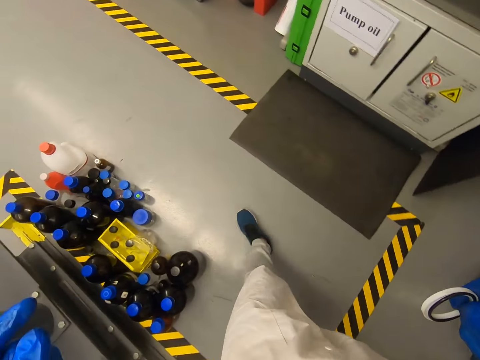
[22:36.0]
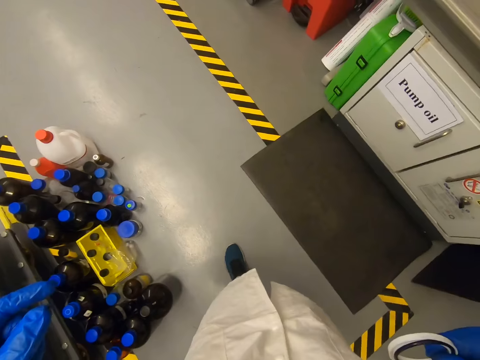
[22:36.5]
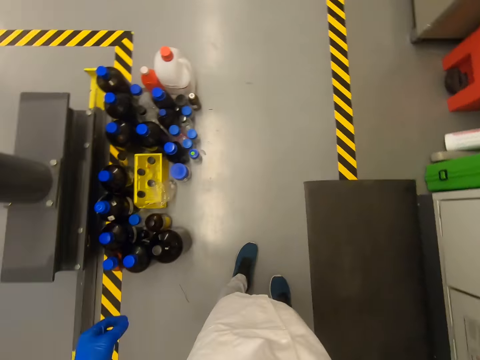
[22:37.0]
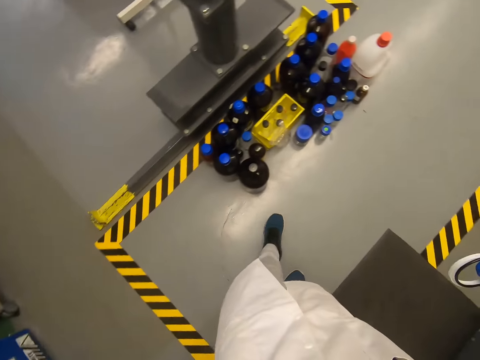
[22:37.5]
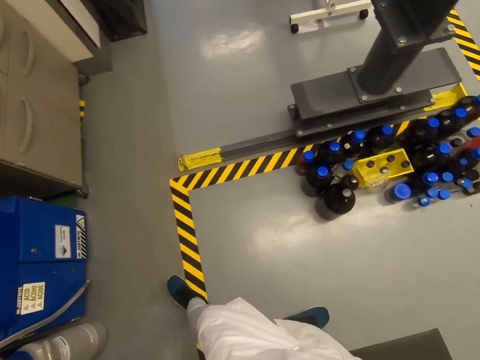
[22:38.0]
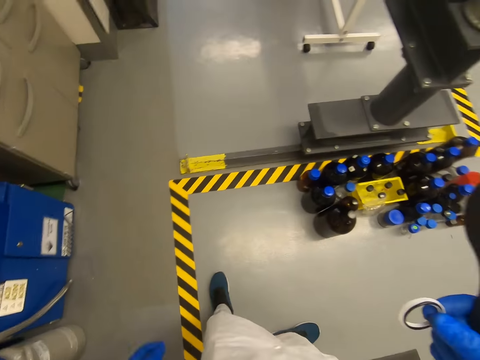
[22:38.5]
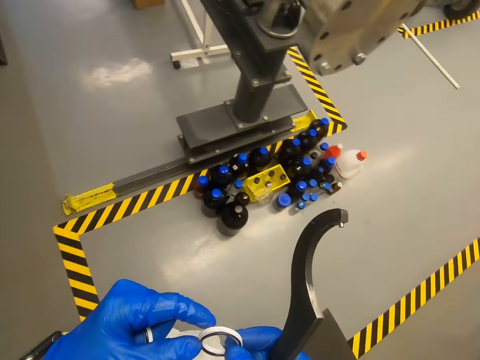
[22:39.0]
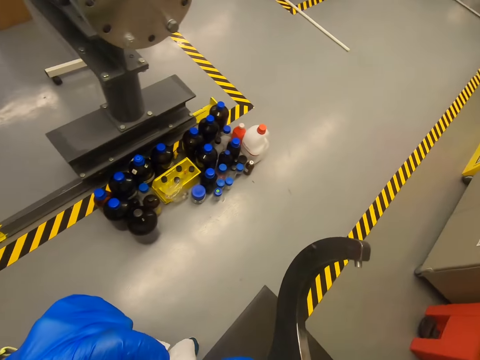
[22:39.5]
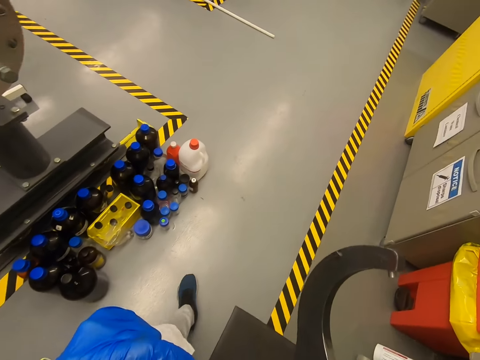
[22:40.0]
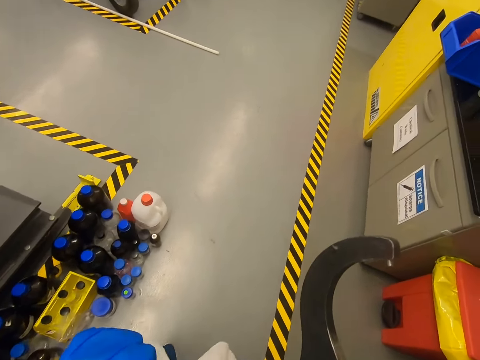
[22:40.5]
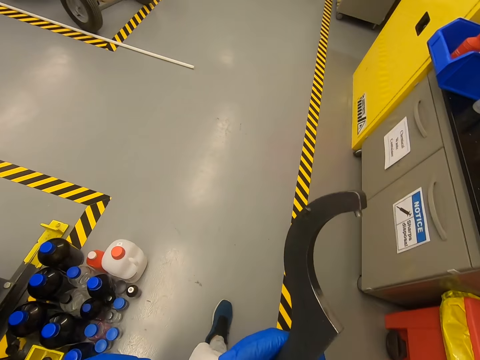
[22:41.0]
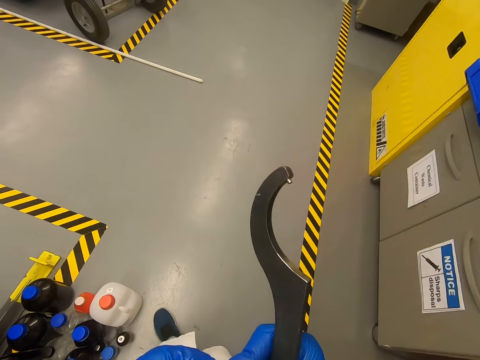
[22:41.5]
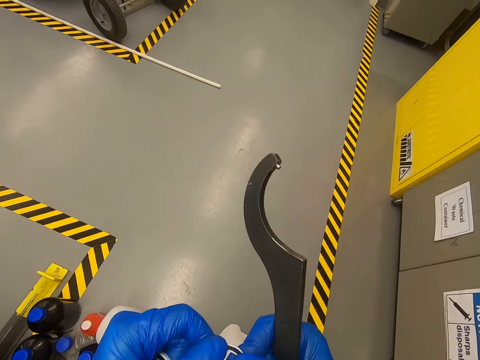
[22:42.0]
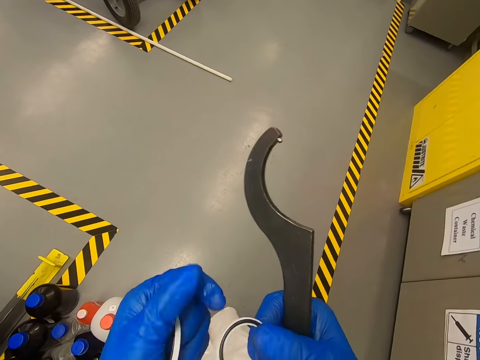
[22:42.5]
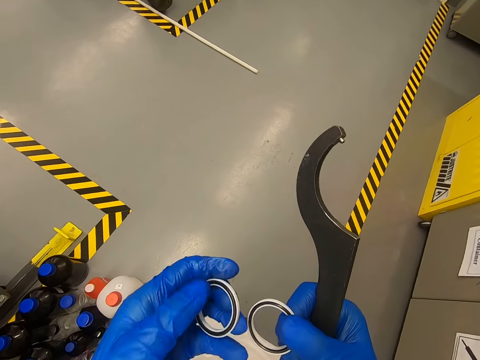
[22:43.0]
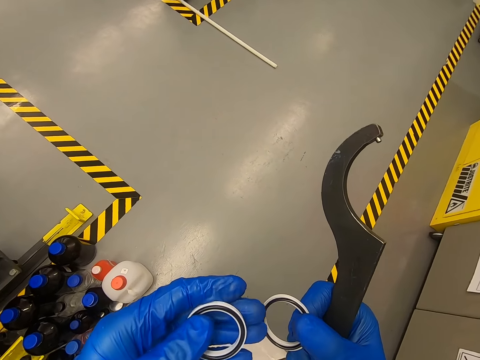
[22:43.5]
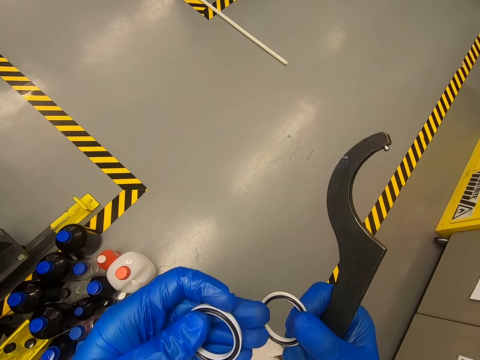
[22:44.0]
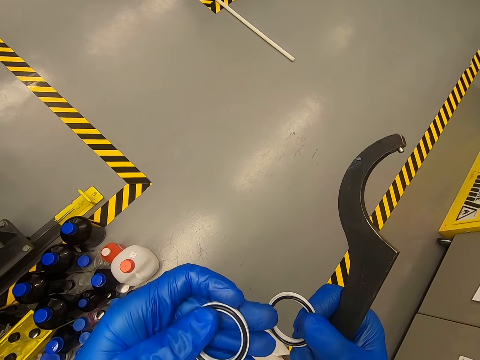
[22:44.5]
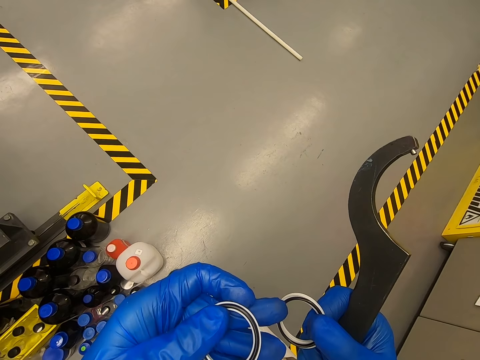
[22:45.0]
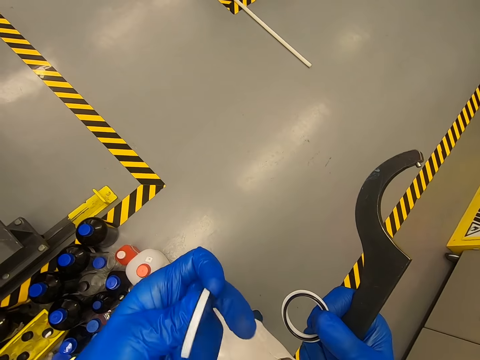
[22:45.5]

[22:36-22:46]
The camera wearer turns around. They touch something. They walk around. They look at something.

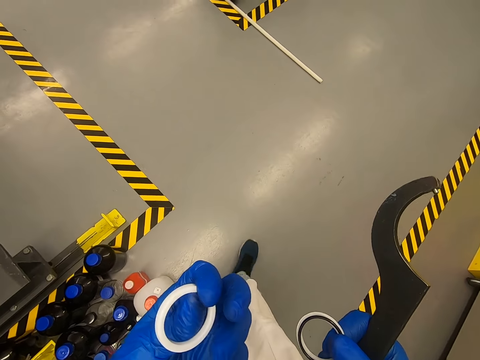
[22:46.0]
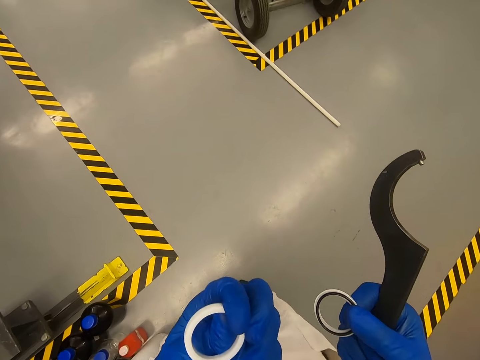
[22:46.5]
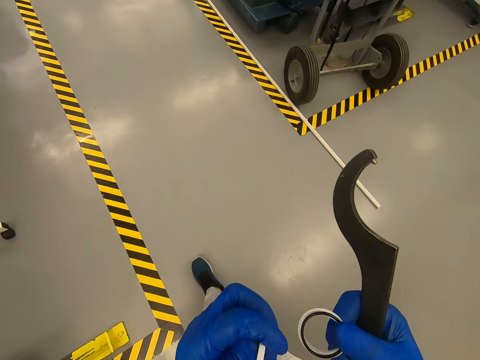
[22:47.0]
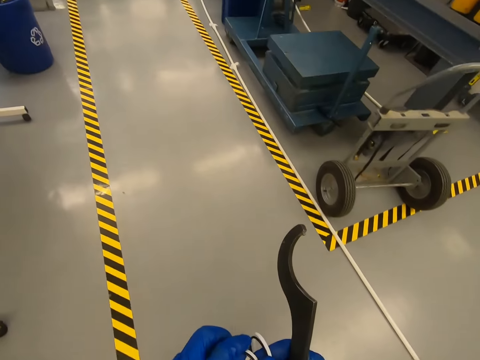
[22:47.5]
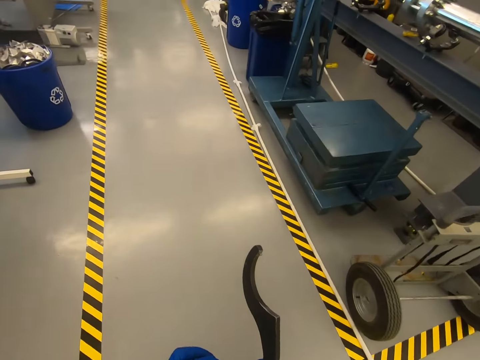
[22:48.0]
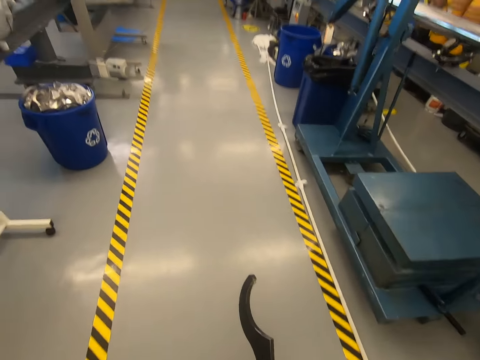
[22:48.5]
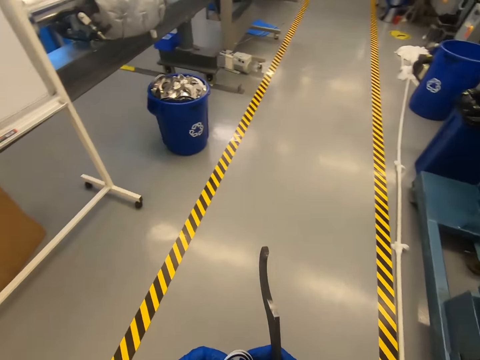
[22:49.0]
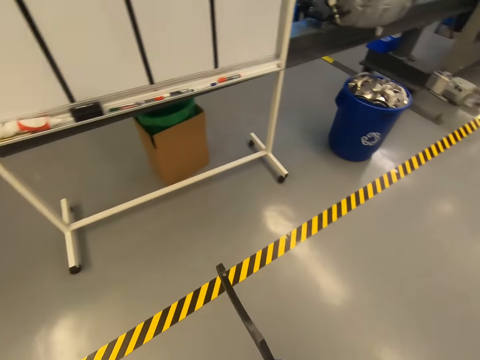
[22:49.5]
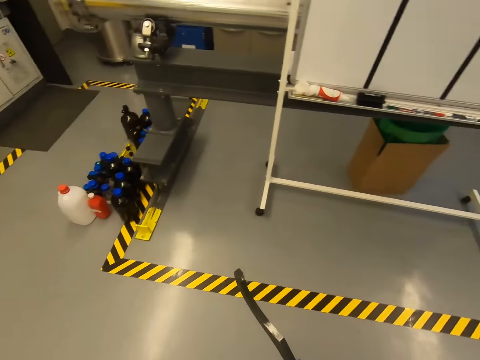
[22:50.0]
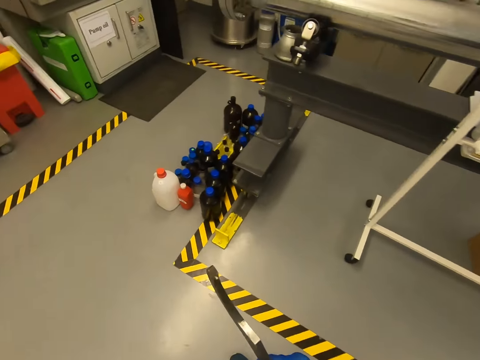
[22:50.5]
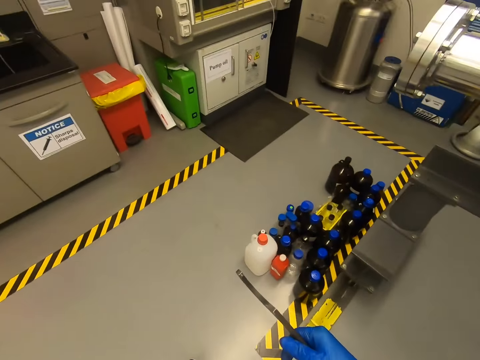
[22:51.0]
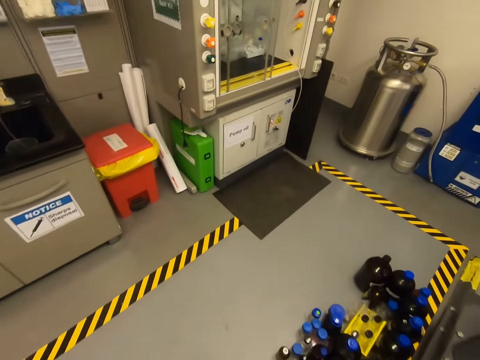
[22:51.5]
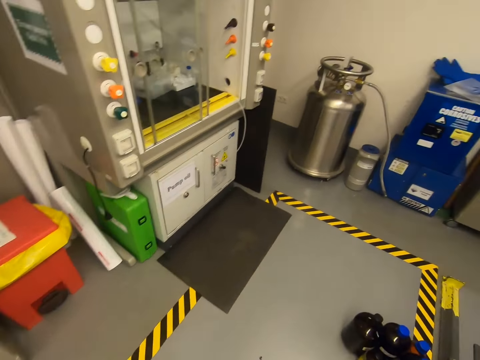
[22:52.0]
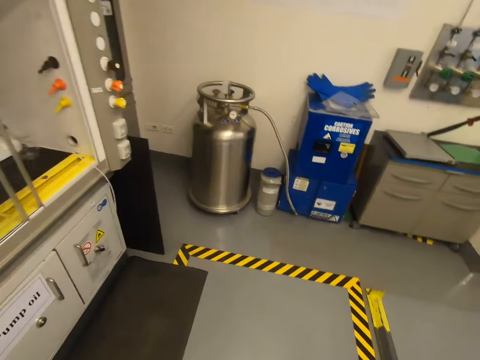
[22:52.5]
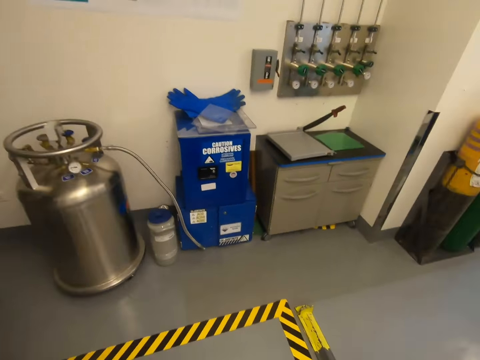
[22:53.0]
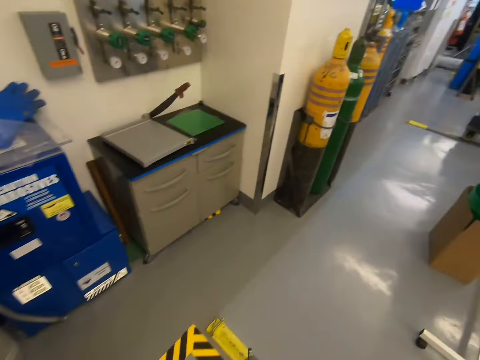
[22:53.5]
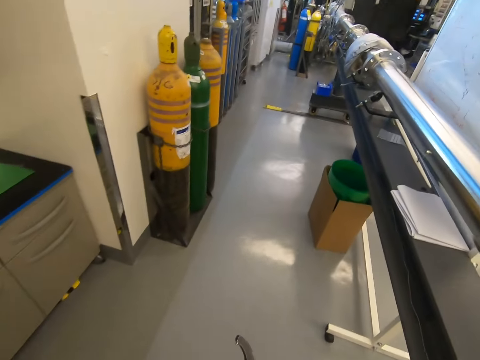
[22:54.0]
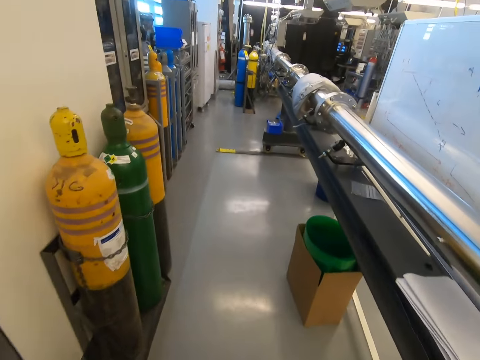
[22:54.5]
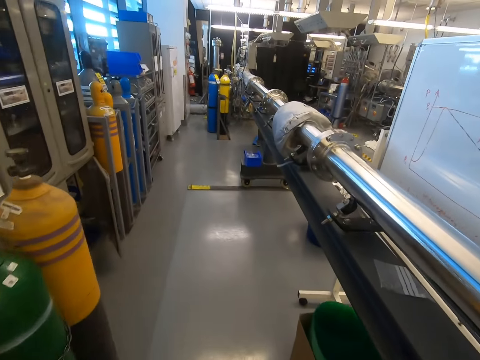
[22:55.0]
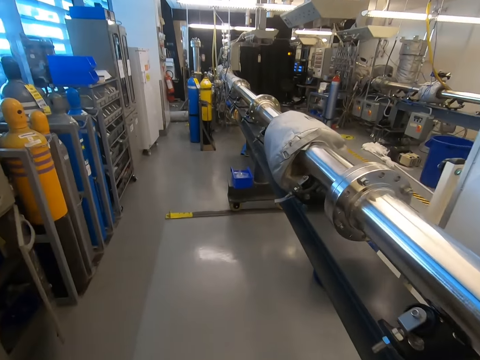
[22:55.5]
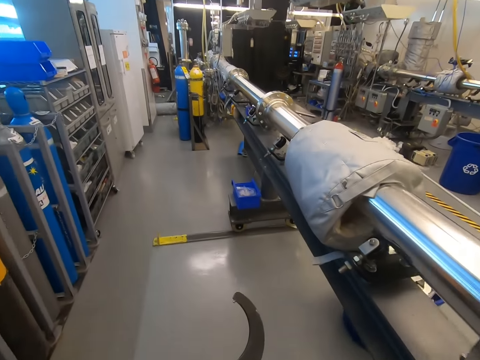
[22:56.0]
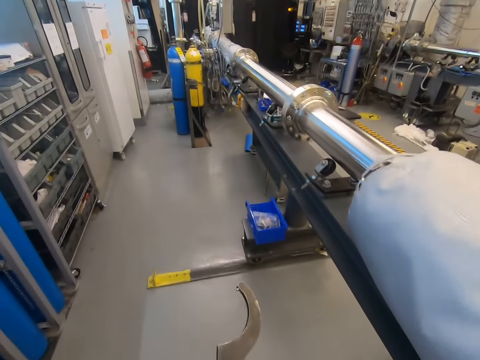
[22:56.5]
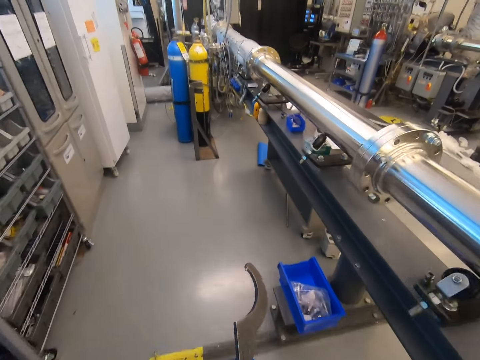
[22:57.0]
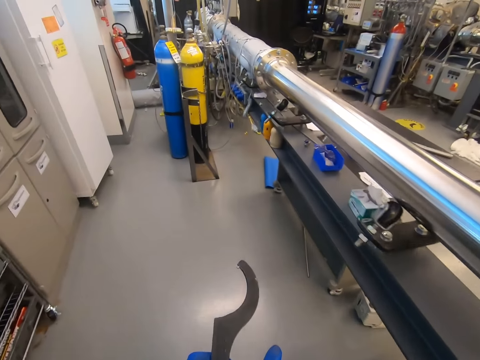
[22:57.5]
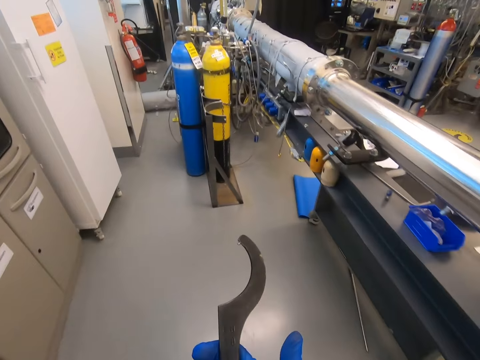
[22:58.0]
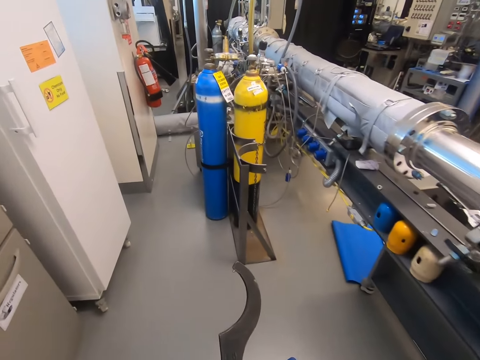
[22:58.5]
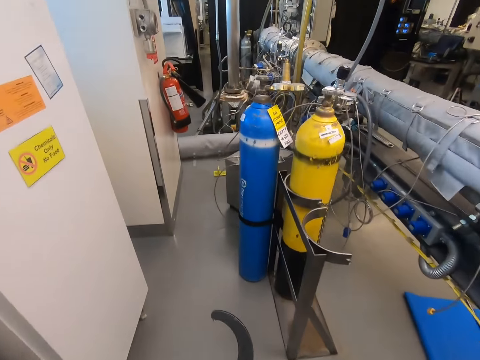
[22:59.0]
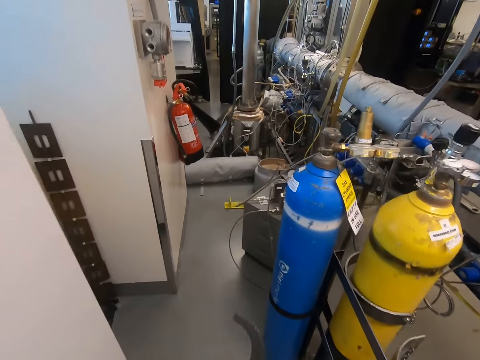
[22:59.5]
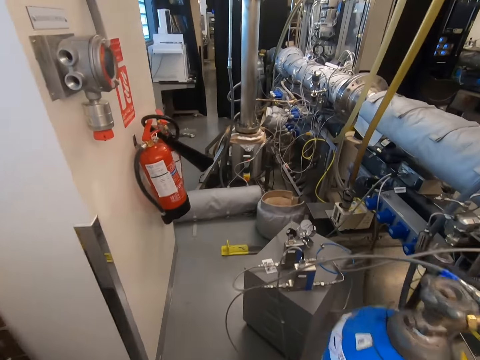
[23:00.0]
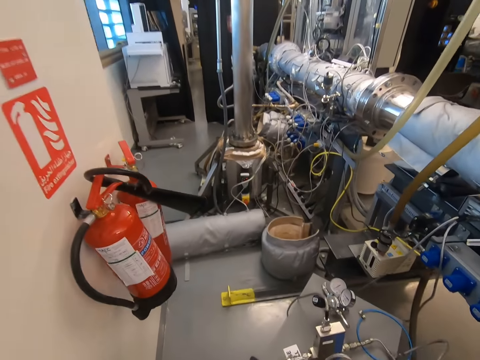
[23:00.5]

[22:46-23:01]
The camera wearer walks in the warehouse. They walk. They walk holding the metal.

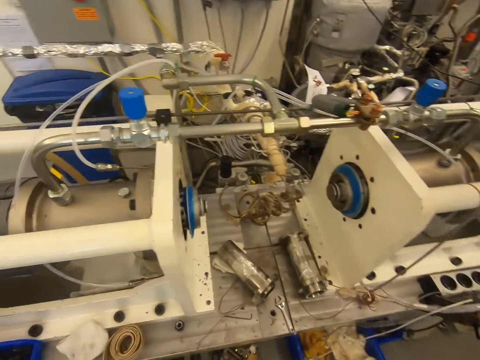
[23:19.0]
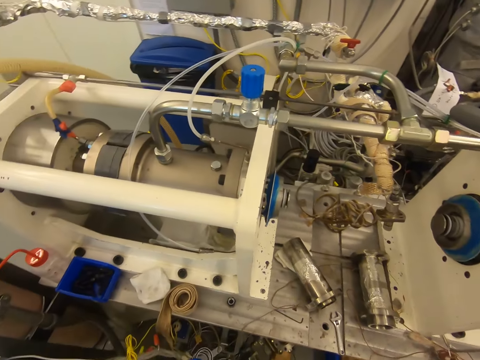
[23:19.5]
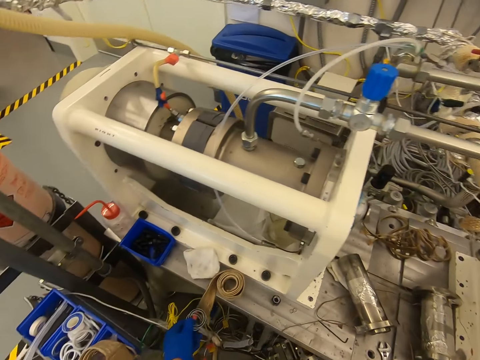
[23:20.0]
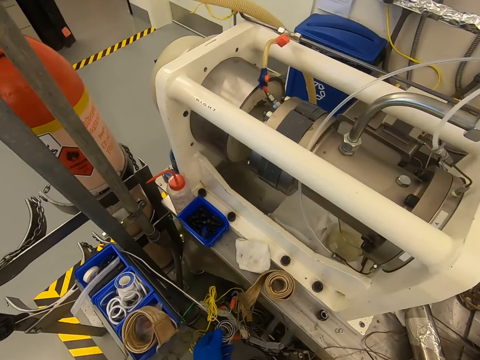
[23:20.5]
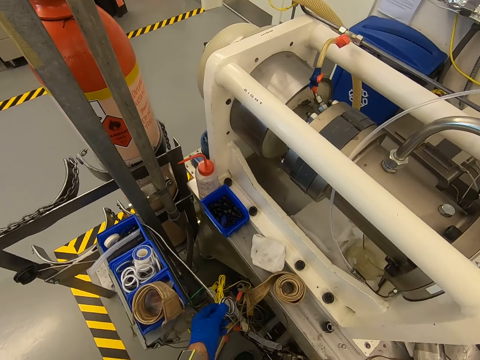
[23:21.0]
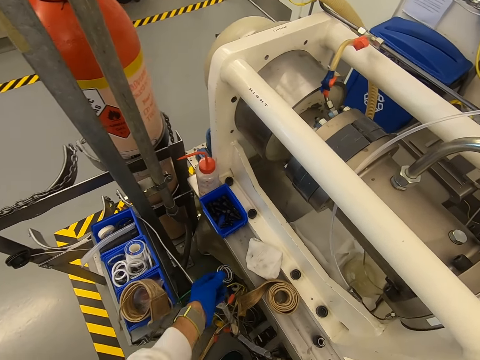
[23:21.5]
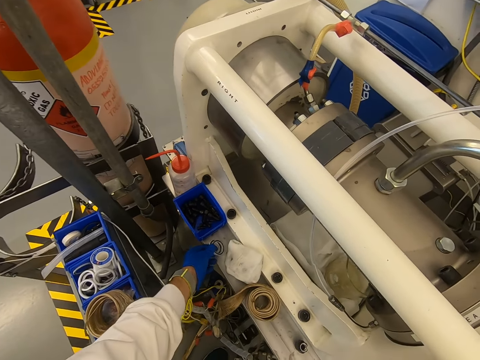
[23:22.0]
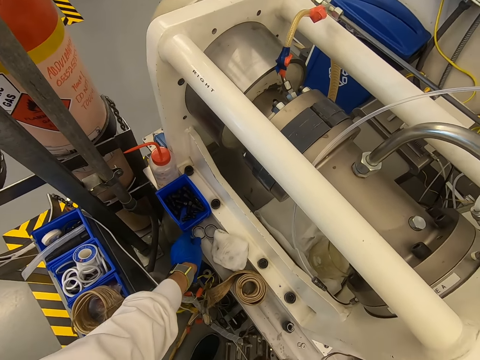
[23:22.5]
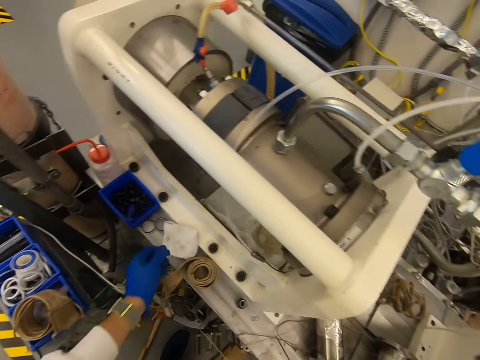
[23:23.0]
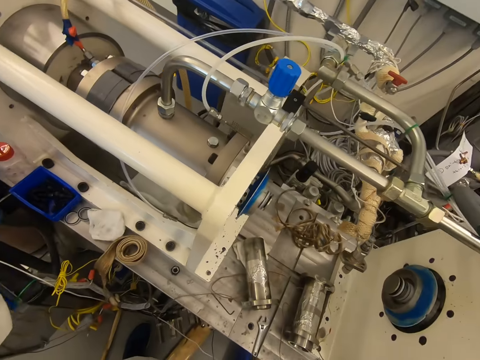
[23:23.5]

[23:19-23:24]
The camera wearer puts the metal down.
